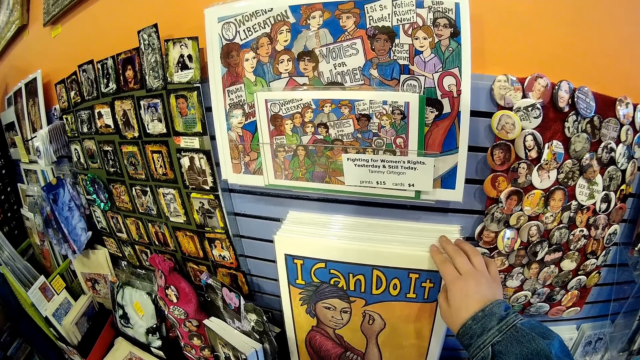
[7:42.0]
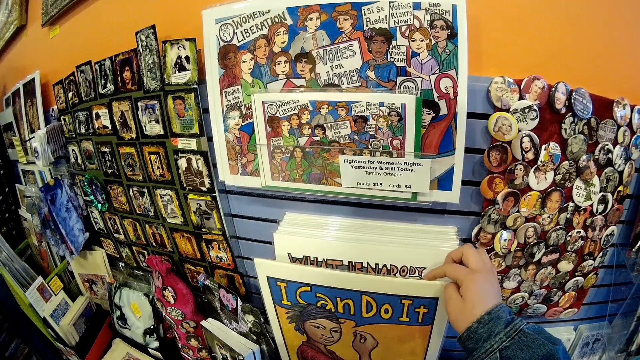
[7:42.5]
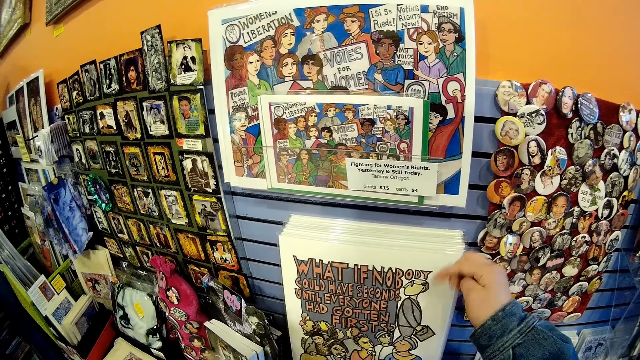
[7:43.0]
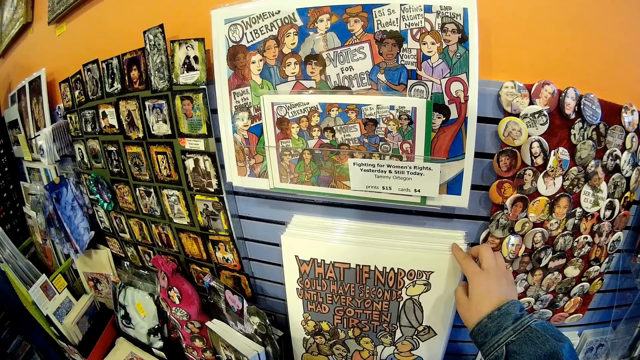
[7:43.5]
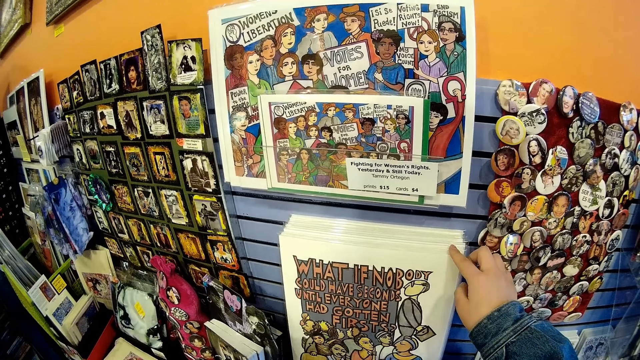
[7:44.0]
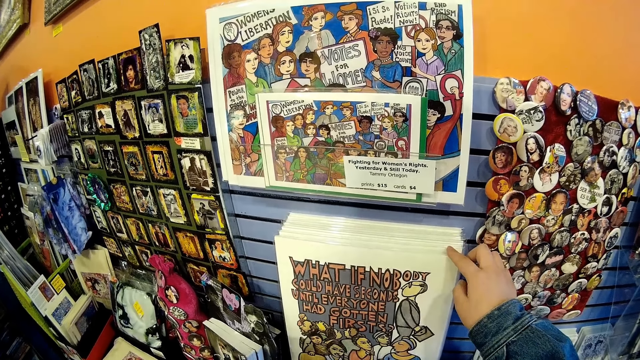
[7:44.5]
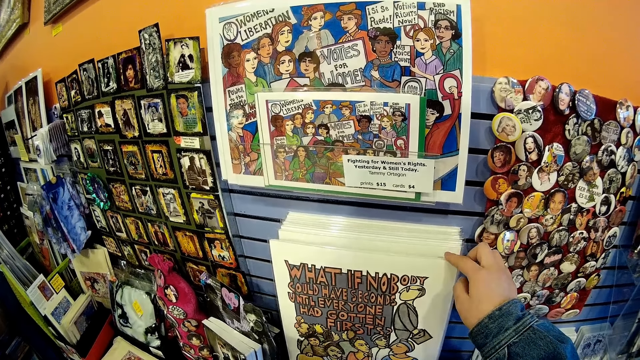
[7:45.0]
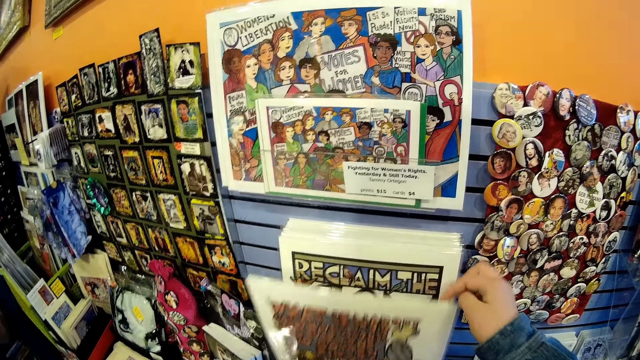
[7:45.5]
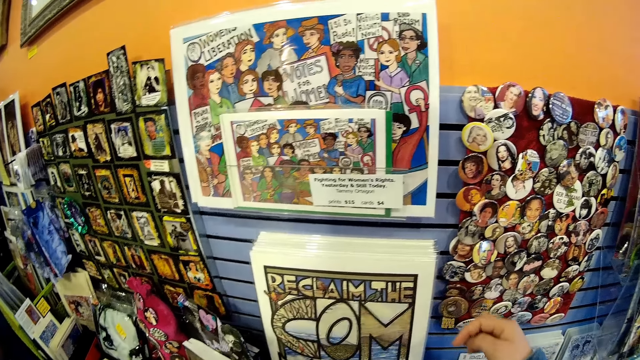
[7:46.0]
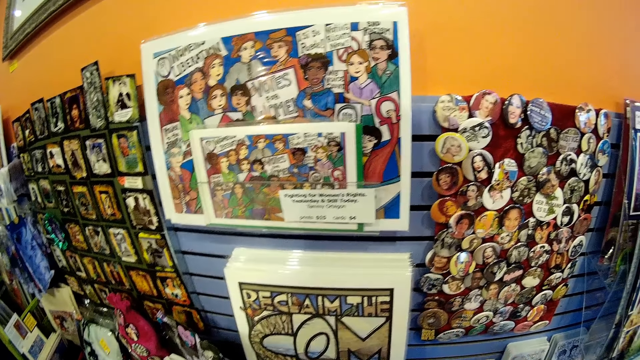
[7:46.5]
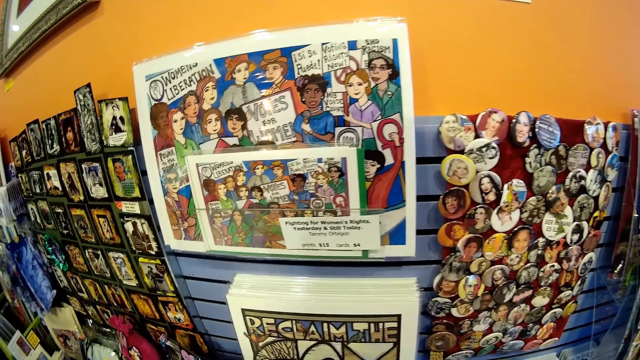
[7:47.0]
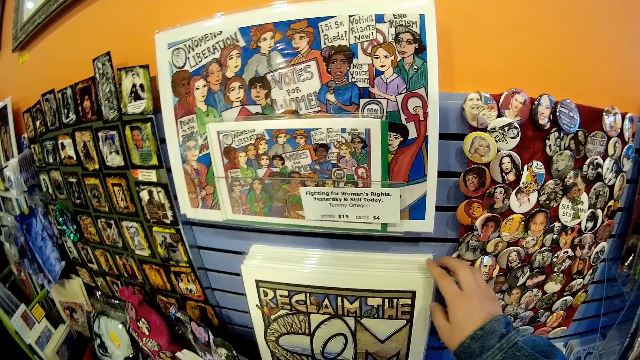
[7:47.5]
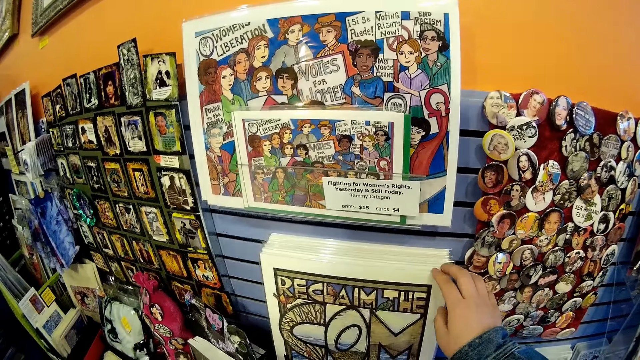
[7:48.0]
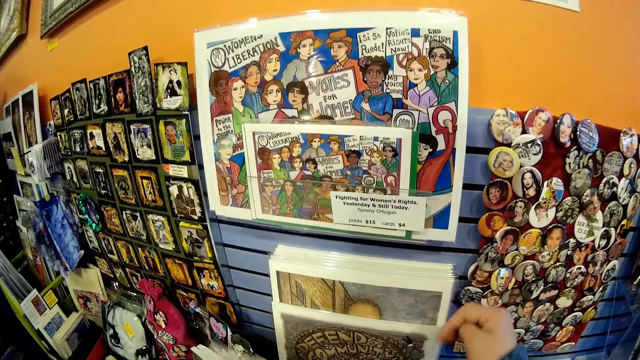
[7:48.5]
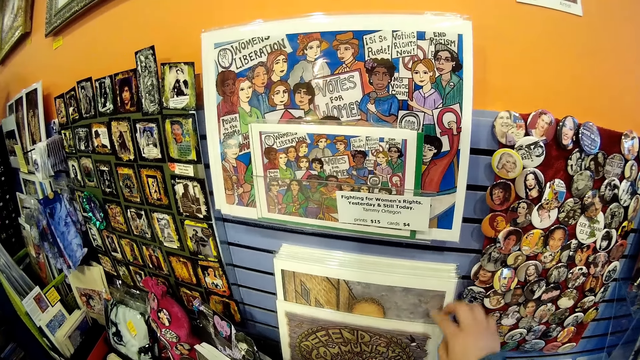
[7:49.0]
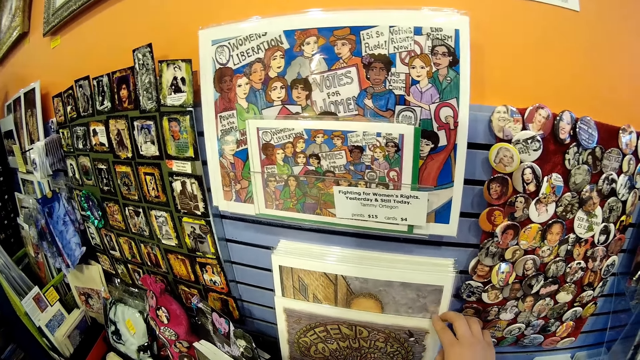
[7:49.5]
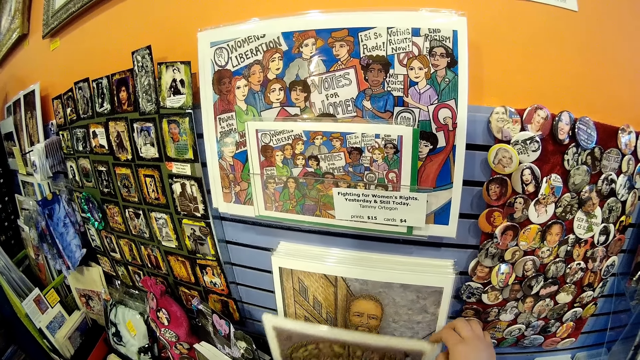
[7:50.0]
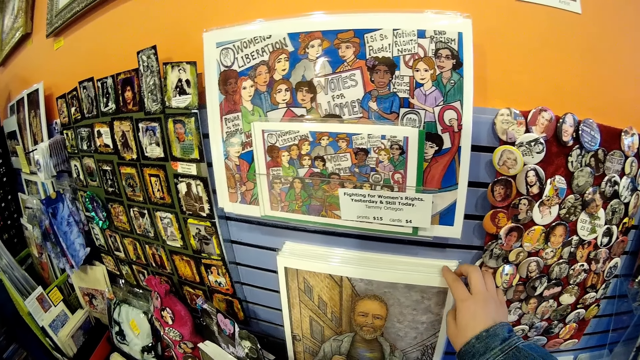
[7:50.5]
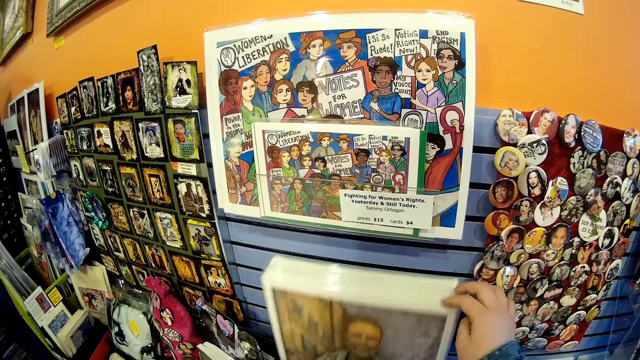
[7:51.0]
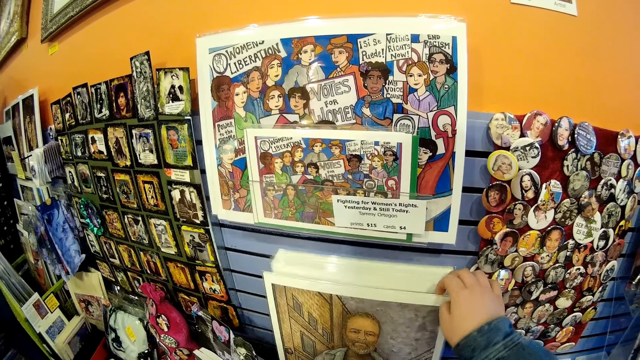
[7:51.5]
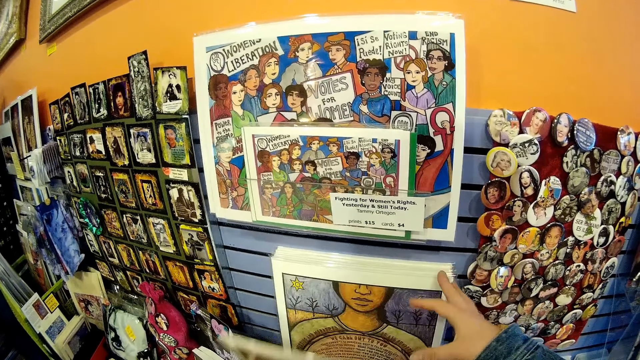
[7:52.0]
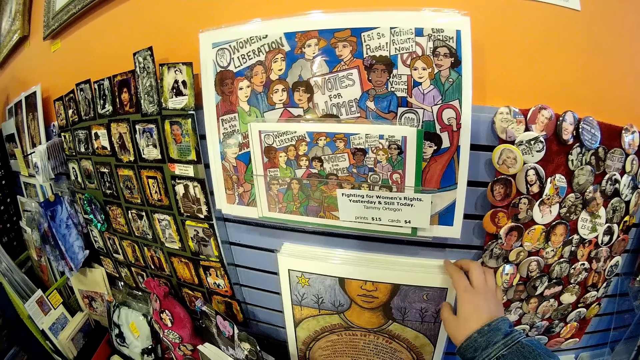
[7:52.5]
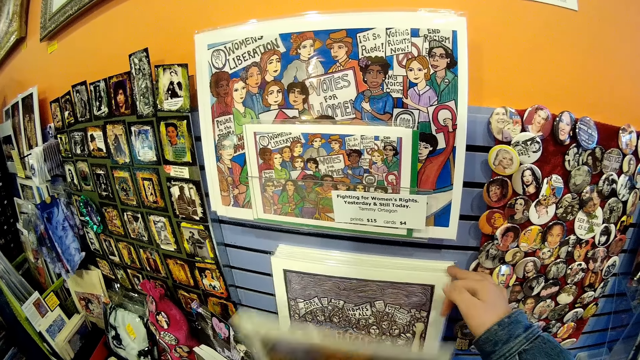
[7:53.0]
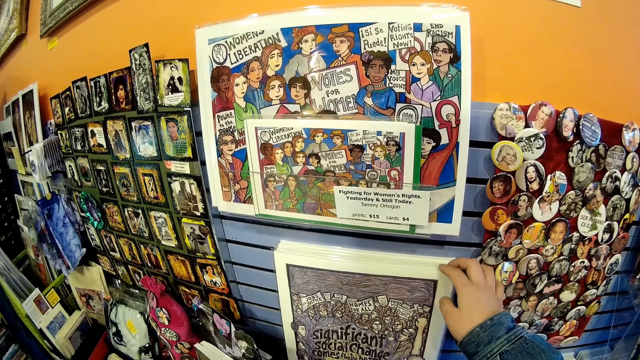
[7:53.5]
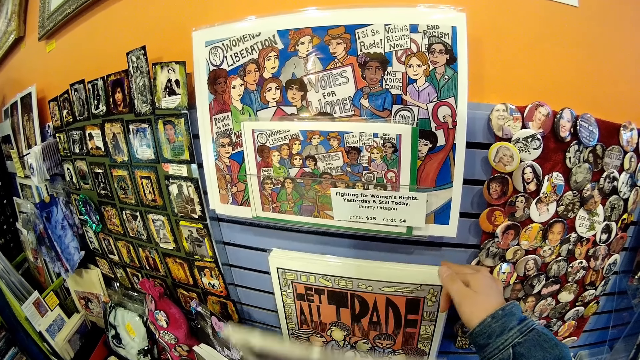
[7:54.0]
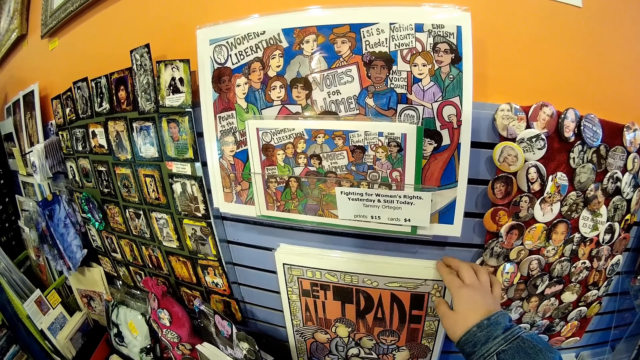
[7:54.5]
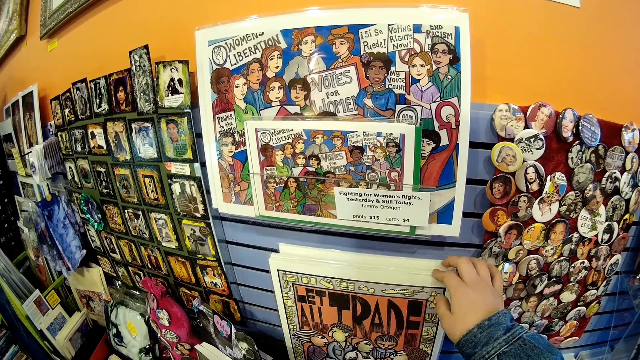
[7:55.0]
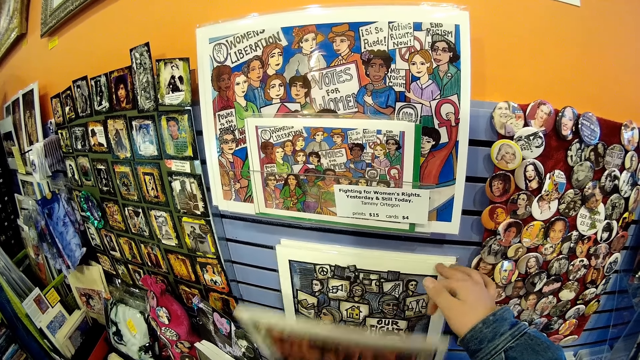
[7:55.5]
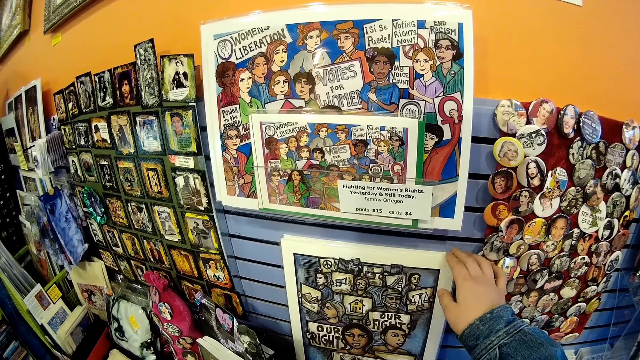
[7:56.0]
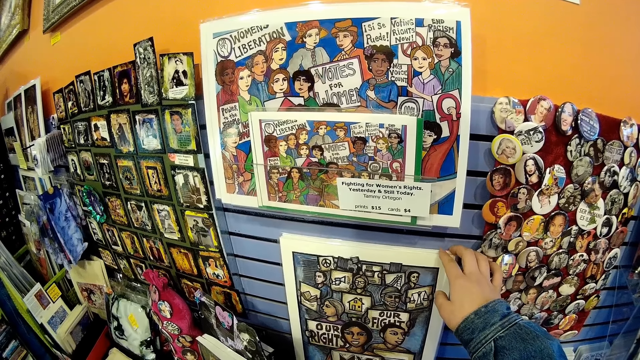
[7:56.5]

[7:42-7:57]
The camera wearer moves the card. They look around. They move the card repeatedly.

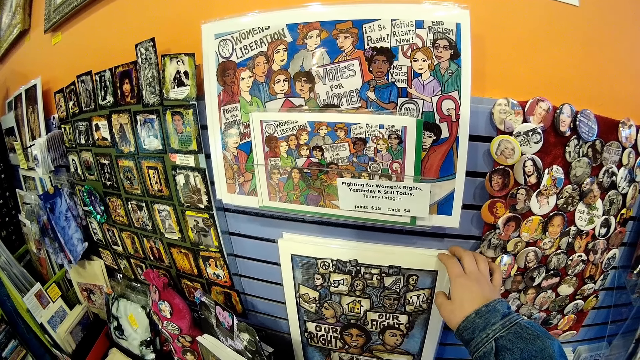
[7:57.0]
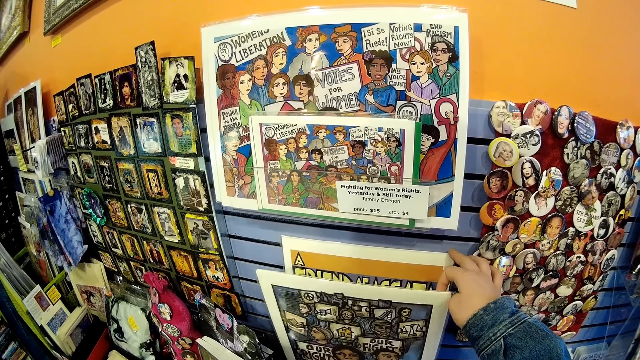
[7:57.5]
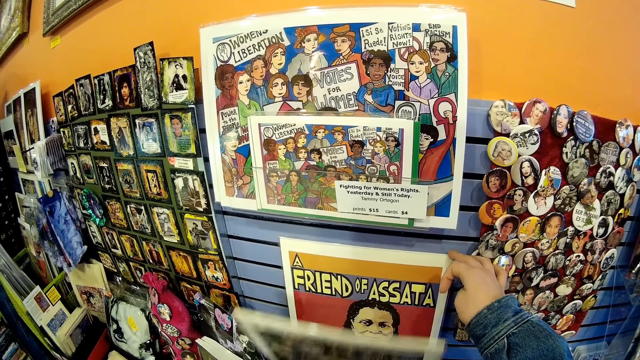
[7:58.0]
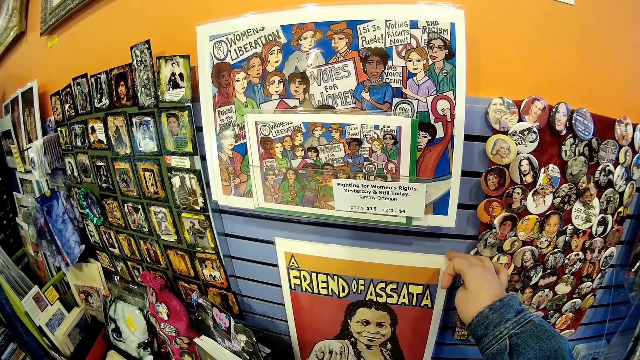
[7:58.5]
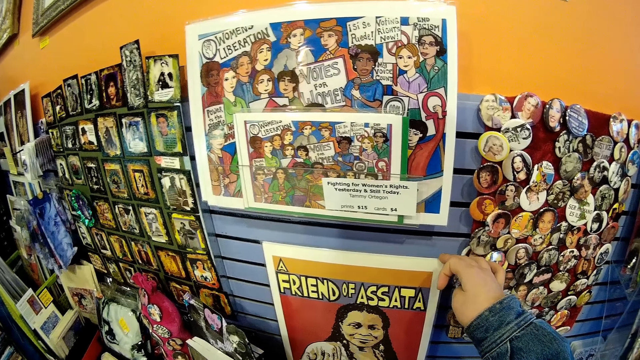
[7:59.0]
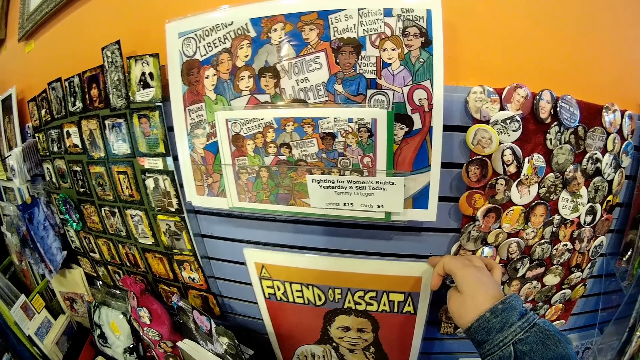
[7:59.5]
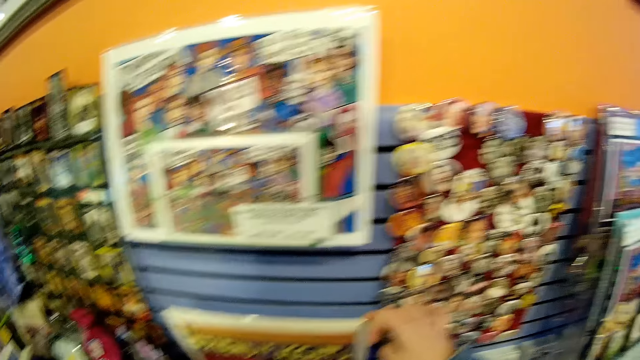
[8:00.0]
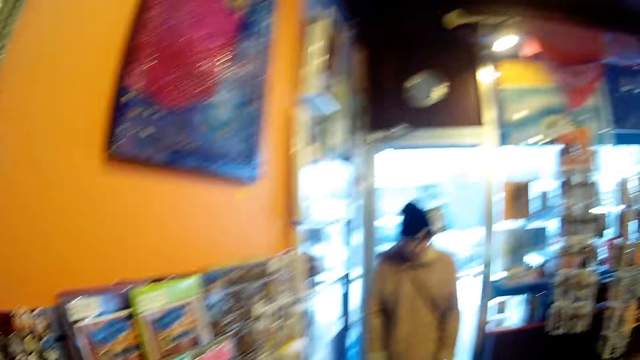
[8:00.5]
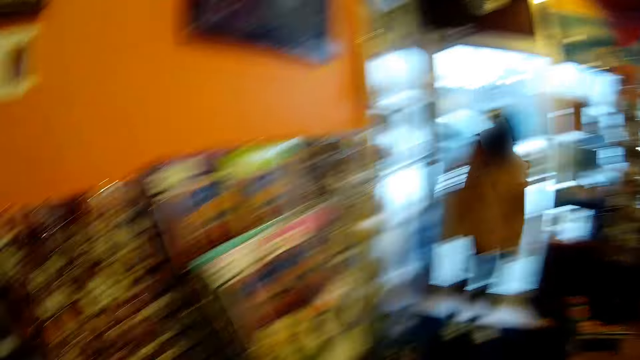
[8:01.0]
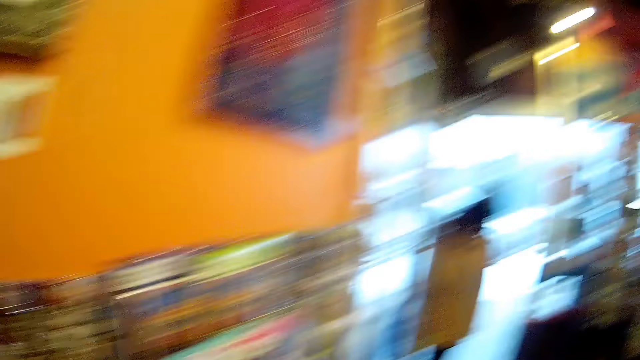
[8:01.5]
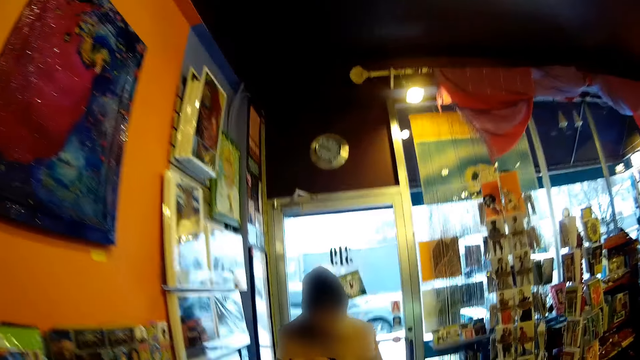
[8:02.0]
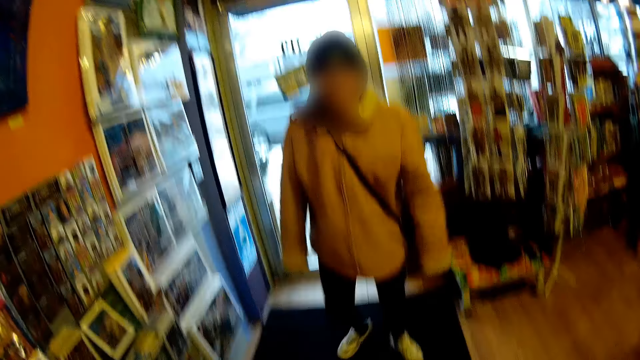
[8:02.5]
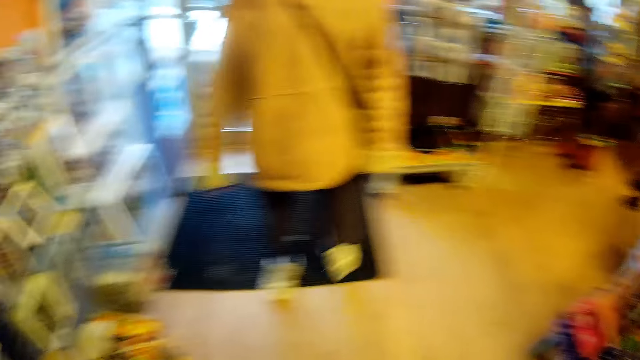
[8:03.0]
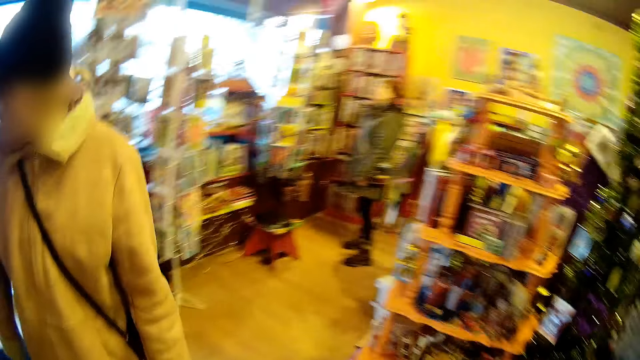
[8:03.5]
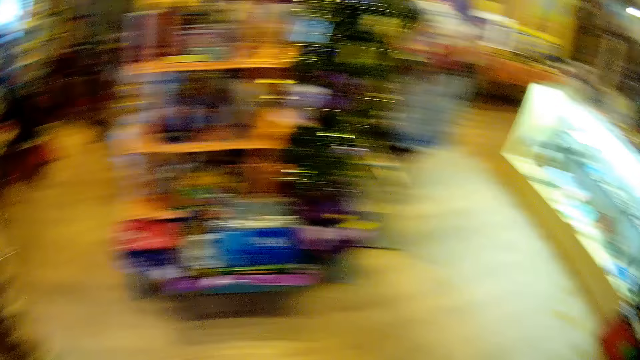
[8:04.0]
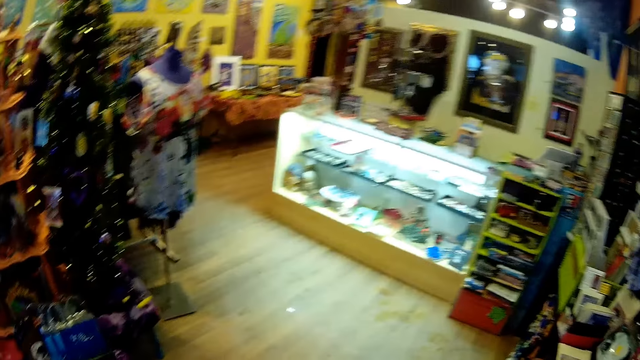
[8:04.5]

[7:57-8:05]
The camera wearer moves the card. They look around. A man walks around.
